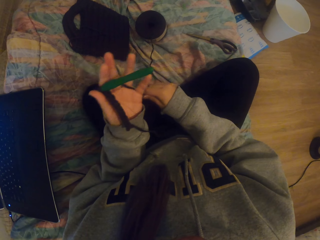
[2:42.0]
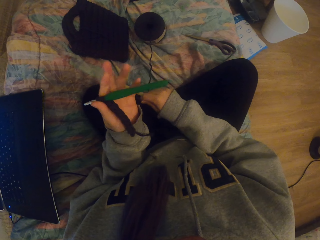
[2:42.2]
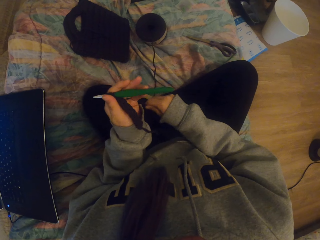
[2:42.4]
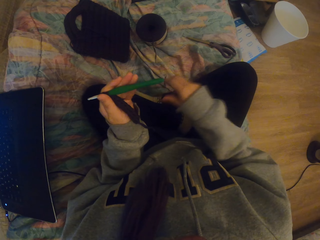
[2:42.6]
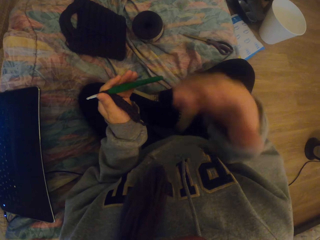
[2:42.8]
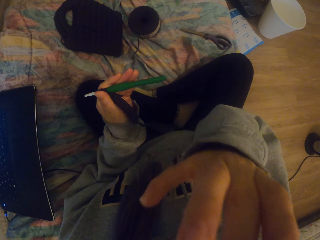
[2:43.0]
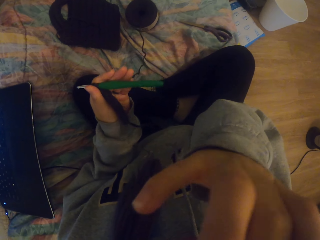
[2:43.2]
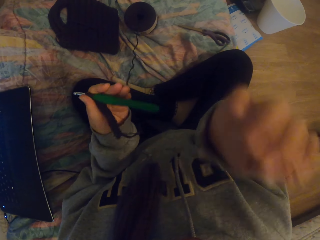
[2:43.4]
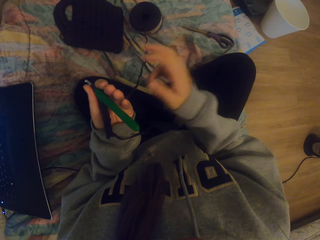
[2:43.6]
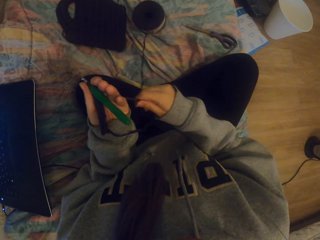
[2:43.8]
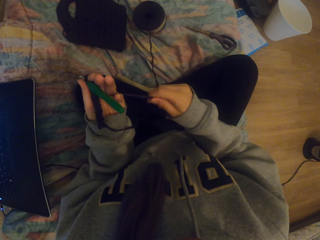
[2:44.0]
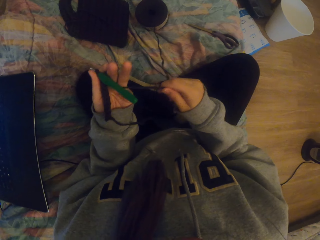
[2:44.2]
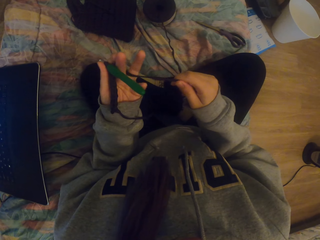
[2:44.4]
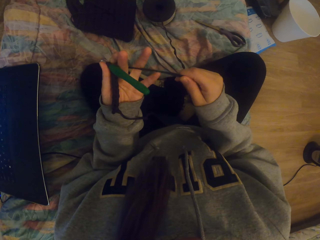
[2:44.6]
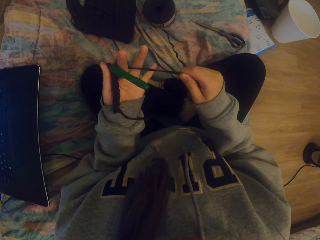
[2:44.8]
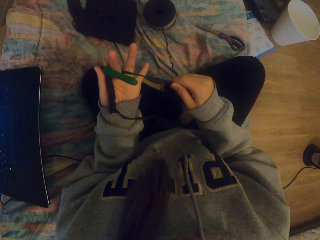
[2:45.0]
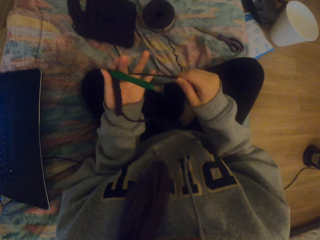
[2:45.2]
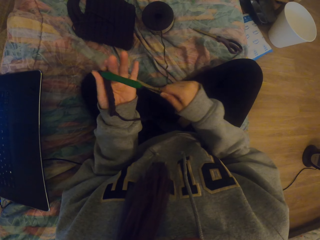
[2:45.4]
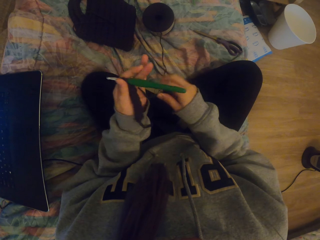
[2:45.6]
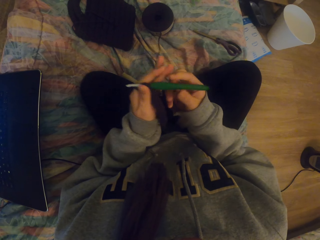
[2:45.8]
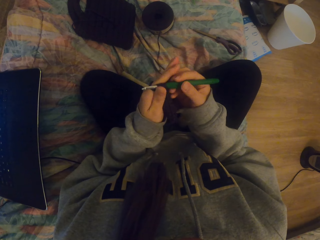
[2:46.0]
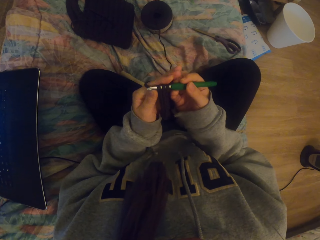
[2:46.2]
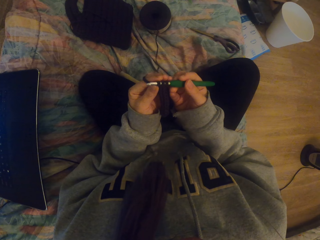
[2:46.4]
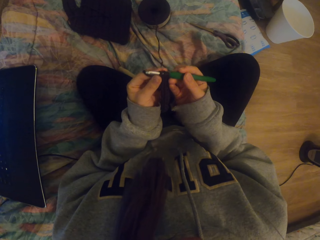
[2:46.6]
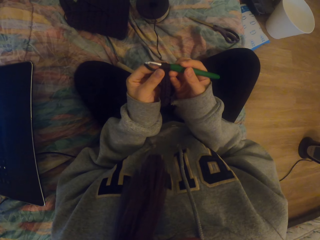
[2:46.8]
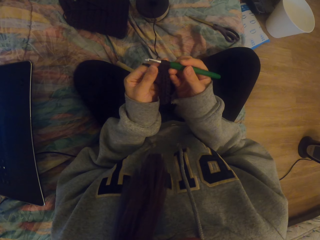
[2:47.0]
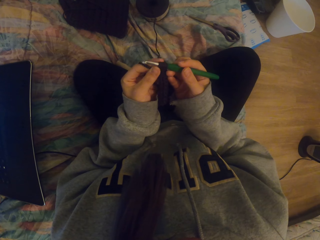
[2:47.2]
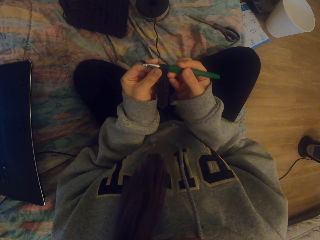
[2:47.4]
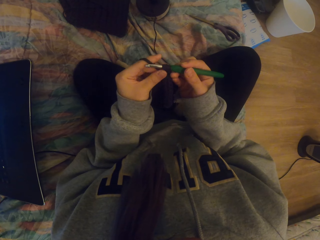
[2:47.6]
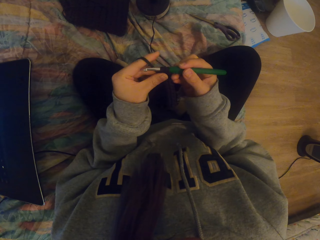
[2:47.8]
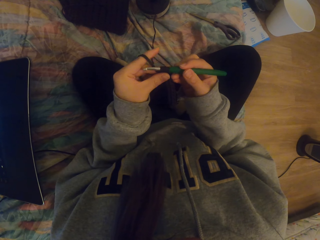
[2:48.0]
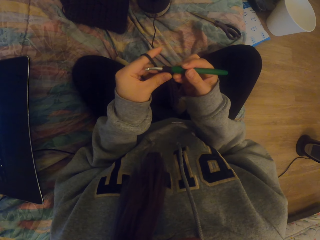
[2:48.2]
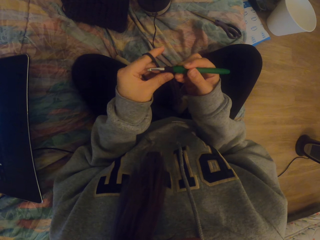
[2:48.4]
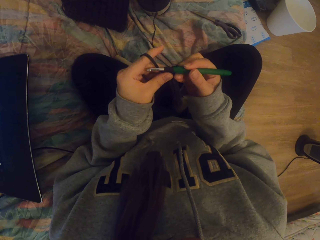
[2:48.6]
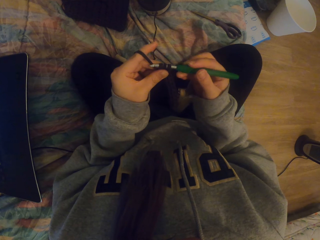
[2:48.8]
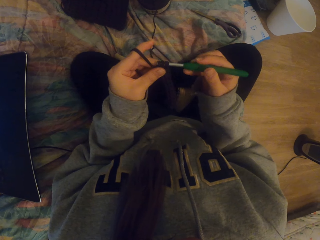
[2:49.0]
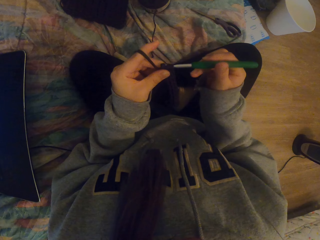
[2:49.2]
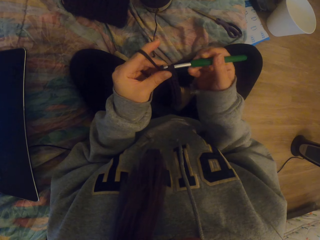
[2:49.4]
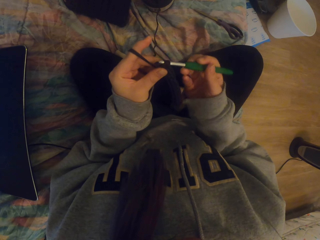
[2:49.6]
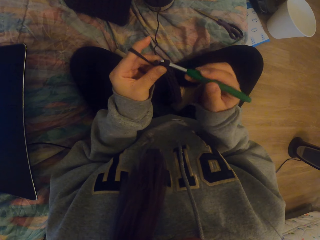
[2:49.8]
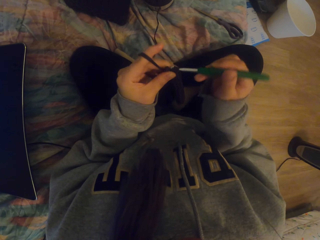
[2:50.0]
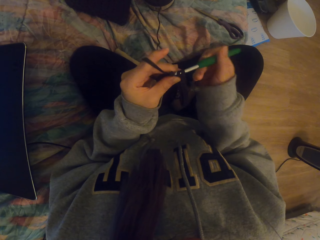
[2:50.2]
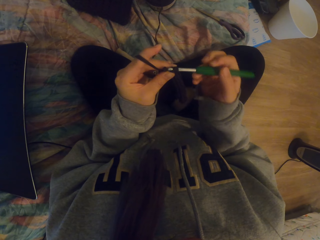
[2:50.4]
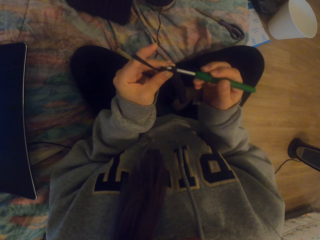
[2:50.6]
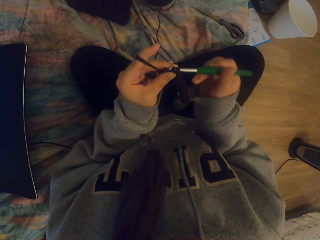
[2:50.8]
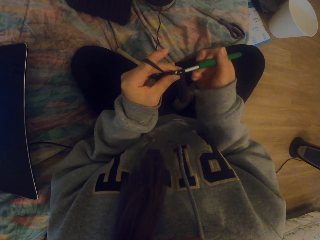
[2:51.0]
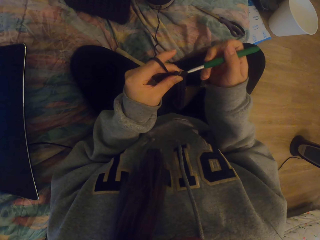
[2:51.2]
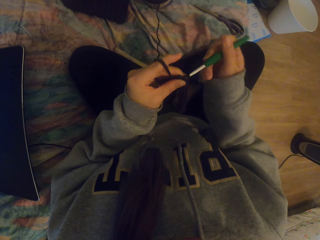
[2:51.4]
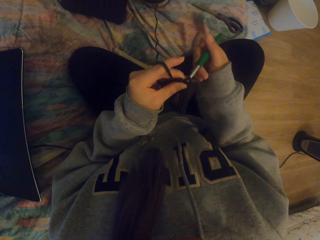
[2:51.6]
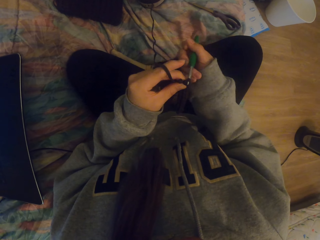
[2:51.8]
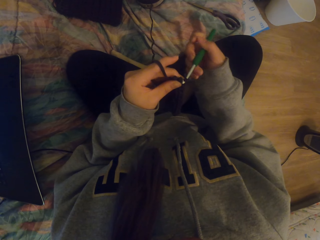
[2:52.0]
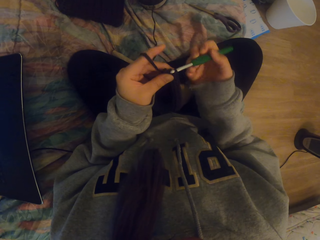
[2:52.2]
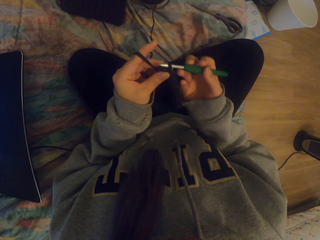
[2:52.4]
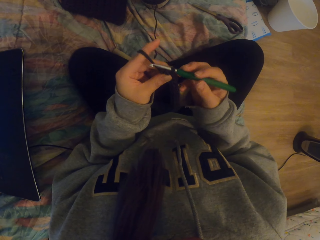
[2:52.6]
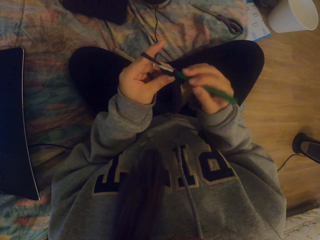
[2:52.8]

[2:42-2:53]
The camera wearer tightens the crocheting yarn or thread with the right hand. They lift the right hand, lower the right hand. They hold the thread. They tighten the crocheting yarn with the right hand. They touch the crocheting hook. They hold the crochet hook. They adjust the knitted fabric with the left hand. They knit the fabric.

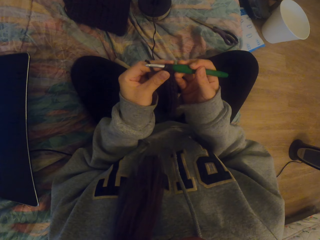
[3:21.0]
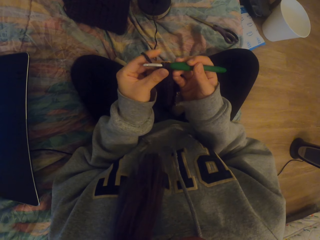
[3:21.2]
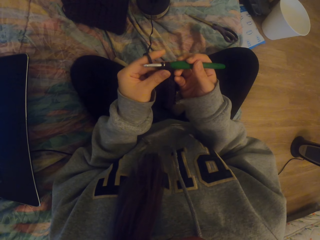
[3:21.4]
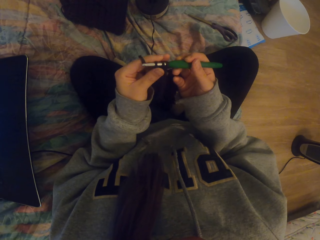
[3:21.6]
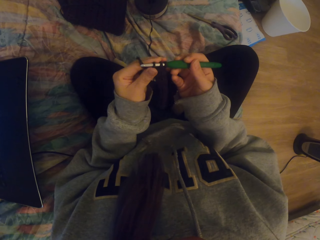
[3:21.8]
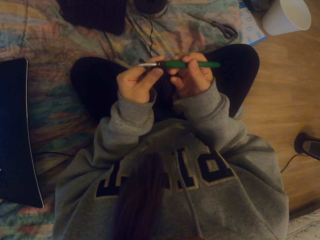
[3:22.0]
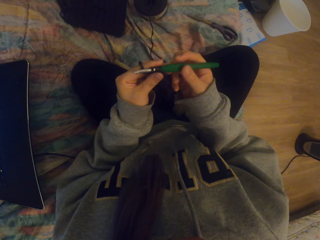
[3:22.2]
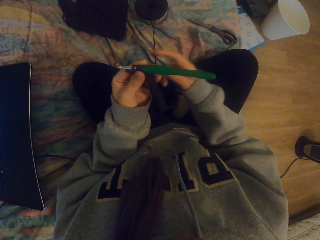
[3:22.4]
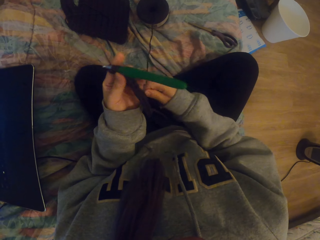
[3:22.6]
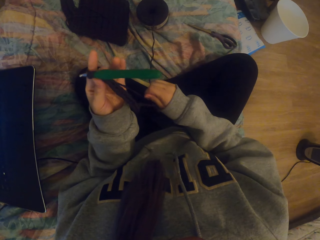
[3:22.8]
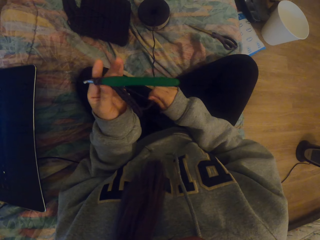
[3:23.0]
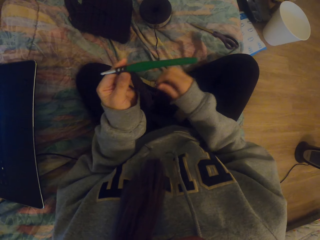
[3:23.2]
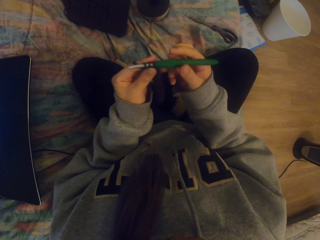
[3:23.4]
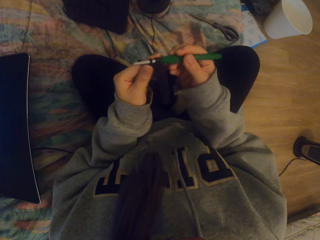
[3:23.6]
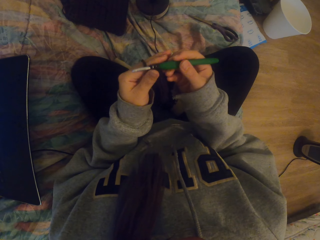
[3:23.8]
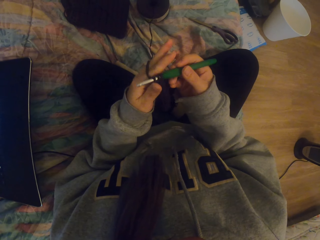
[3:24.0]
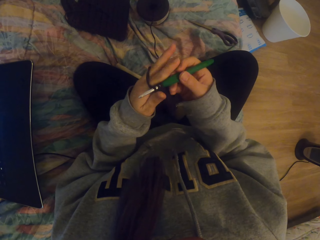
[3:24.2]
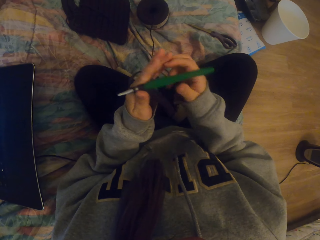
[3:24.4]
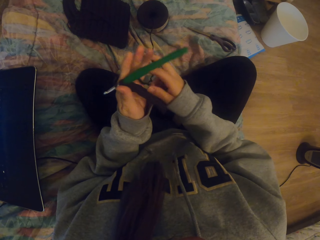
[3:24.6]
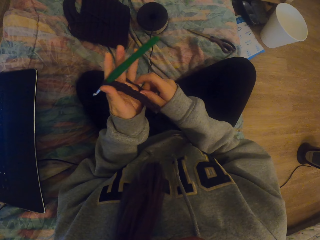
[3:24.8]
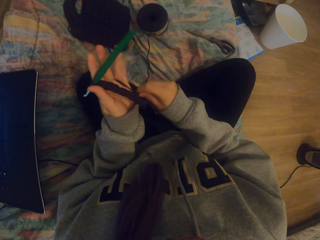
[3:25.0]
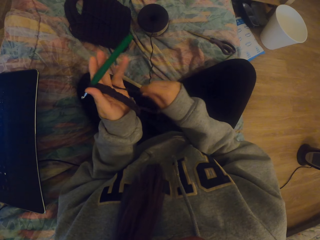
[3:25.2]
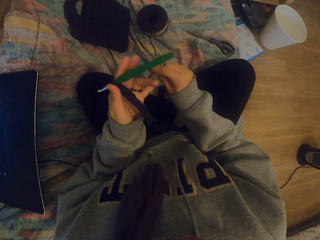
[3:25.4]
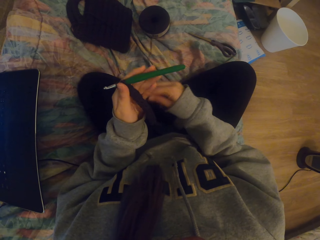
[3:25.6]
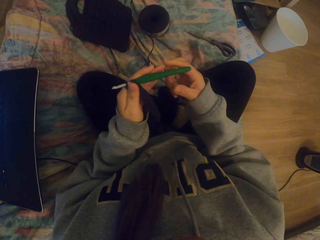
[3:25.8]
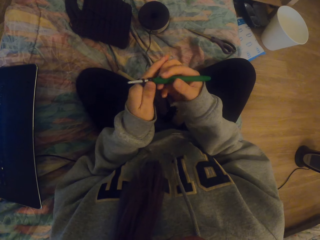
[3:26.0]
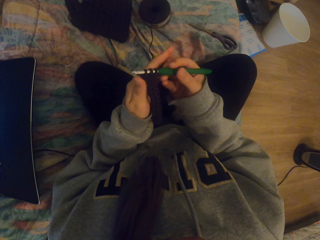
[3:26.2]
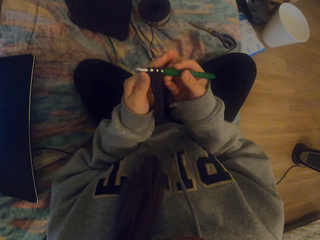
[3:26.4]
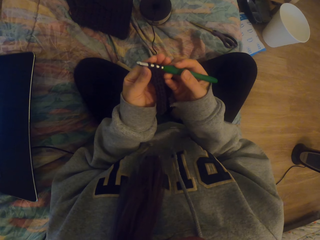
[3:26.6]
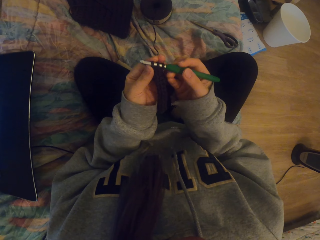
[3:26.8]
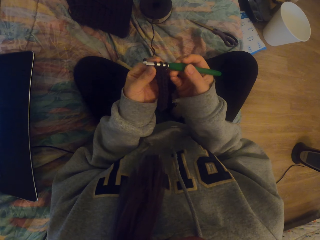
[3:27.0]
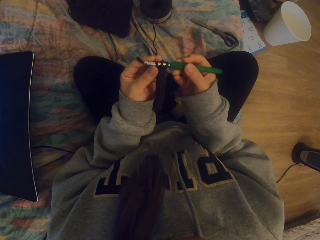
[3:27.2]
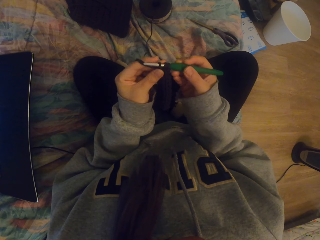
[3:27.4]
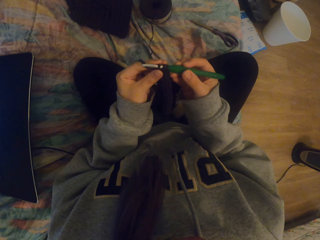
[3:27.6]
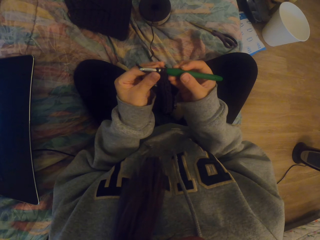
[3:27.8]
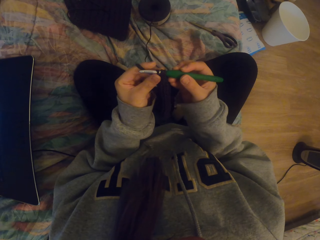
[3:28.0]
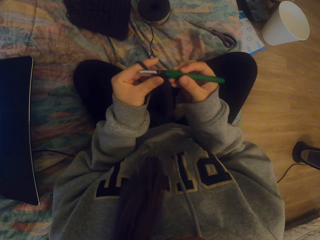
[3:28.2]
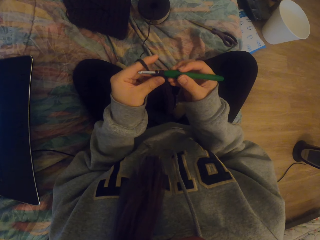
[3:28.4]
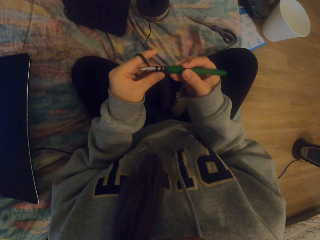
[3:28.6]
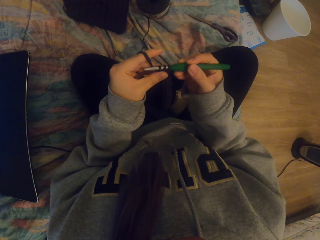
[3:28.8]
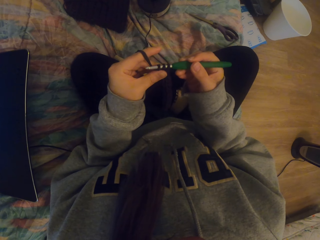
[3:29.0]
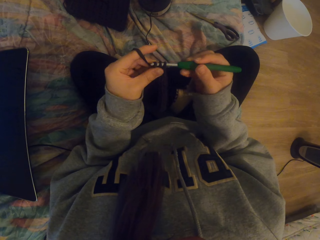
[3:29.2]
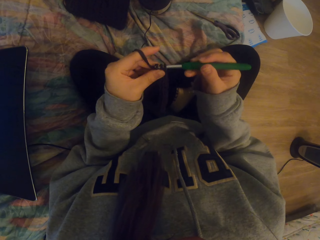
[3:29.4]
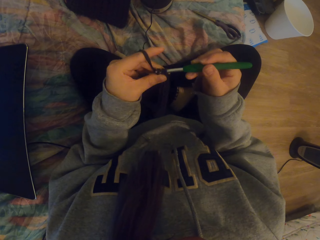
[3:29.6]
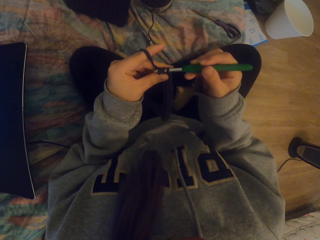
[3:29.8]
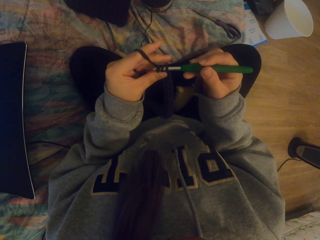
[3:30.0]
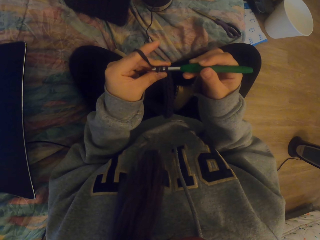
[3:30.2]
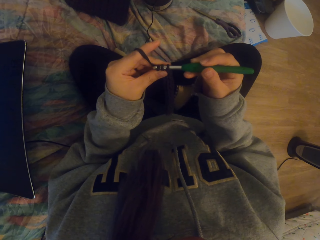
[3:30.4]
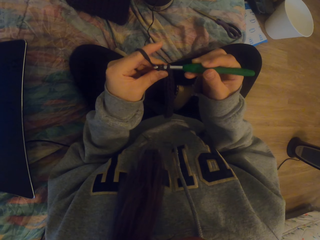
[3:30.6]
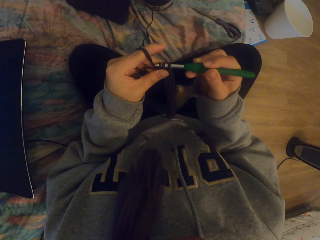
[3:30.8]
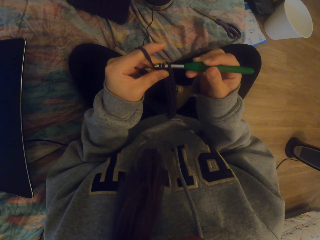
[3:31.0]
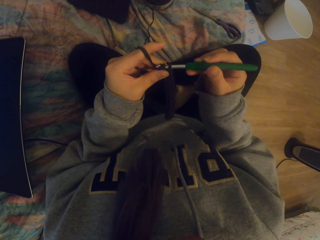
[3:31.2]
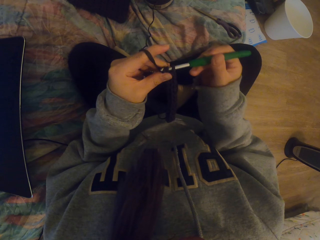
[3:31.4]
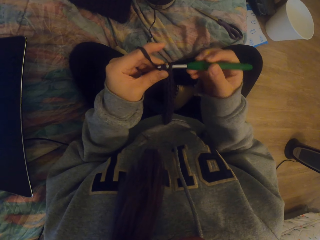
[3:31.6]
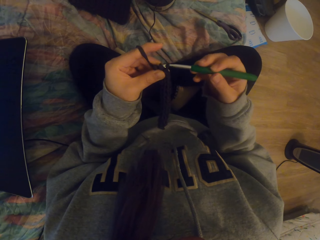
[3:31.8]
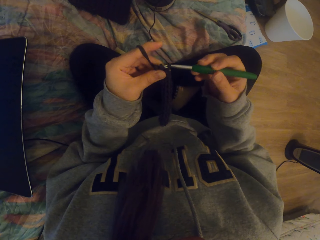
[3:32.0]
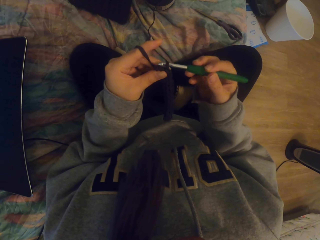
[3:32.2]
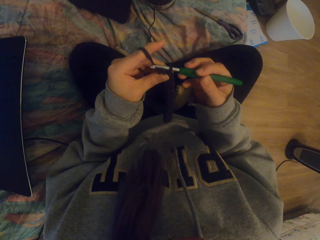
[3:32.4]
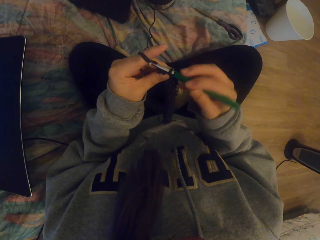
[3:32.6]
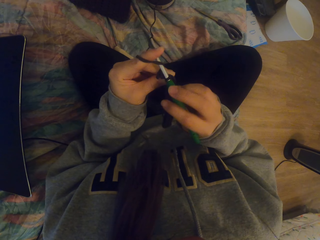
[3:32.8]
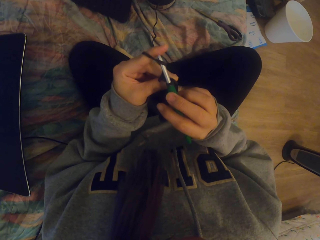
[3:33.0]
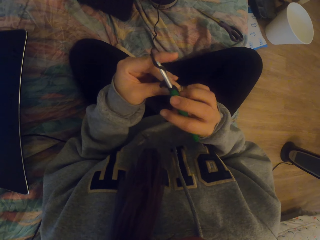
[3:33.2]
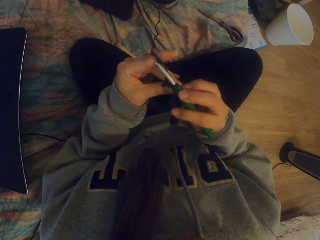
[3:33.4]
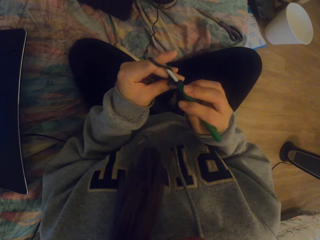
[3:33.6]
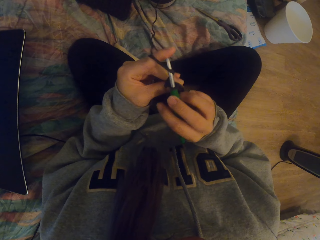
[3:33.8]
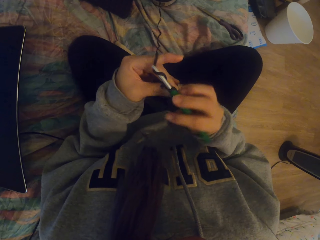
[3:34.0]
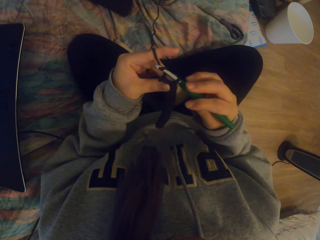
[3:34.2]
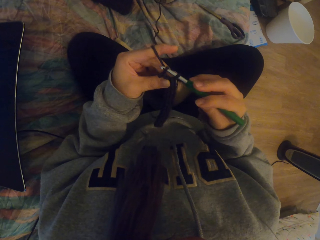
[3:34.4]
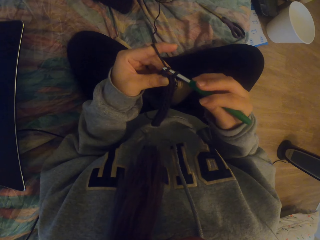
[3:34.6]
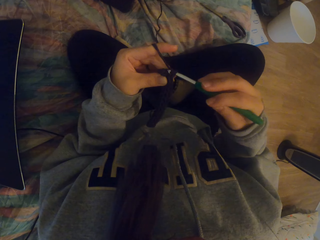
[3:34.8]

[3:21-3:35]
The camera wearer tightens the thread. They hold the crochet hook. They tighten the thread. They put the crocheting yarn round the left hand fingers. They hold the crochet hook. They crochet a piece of cloth.
